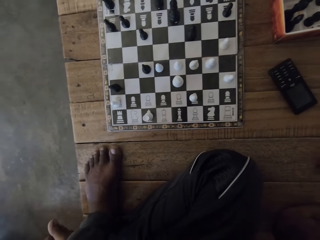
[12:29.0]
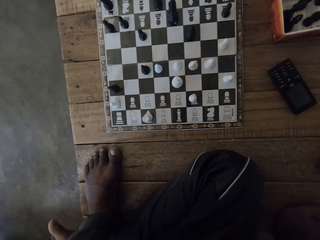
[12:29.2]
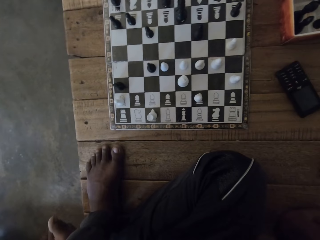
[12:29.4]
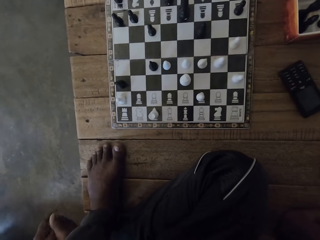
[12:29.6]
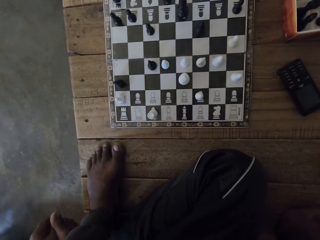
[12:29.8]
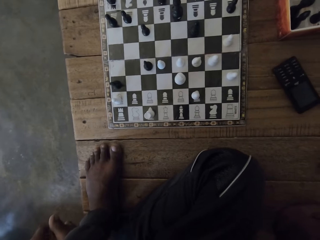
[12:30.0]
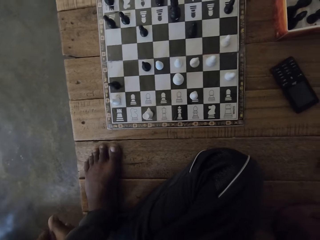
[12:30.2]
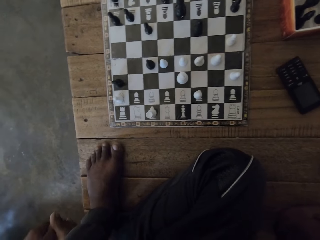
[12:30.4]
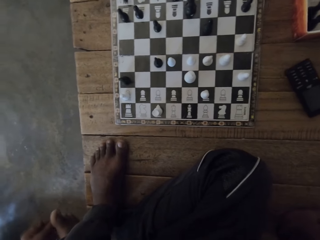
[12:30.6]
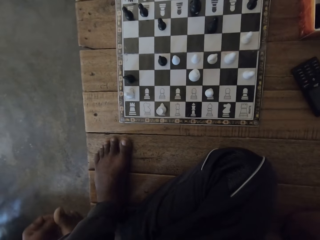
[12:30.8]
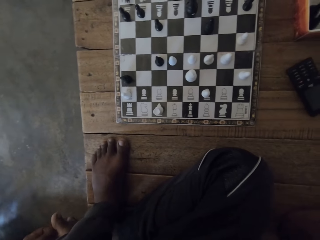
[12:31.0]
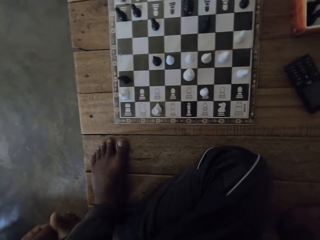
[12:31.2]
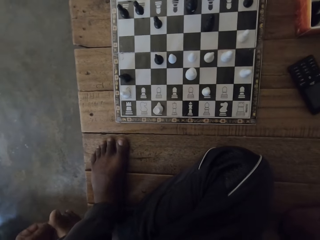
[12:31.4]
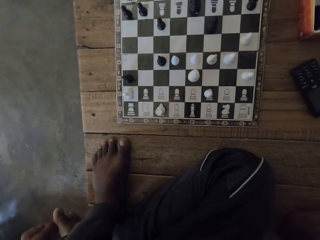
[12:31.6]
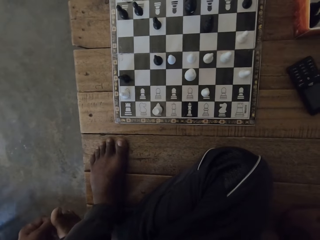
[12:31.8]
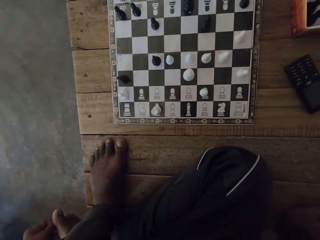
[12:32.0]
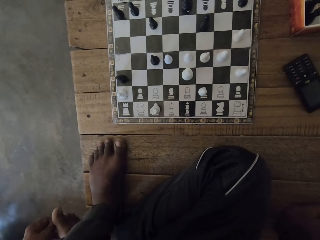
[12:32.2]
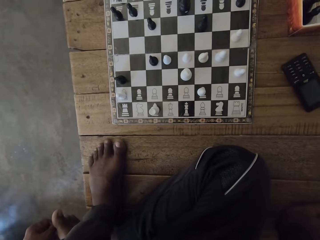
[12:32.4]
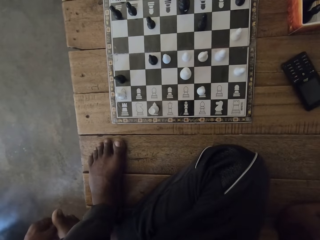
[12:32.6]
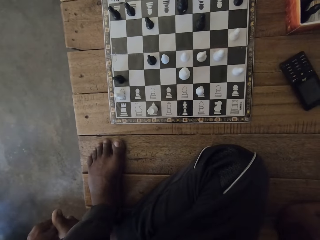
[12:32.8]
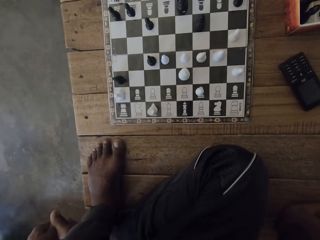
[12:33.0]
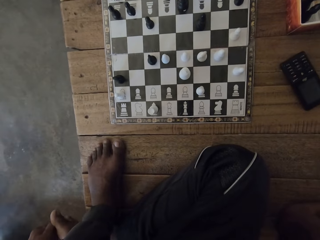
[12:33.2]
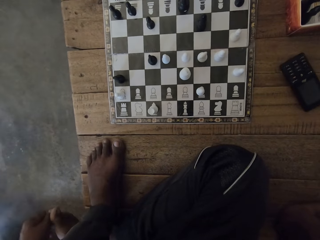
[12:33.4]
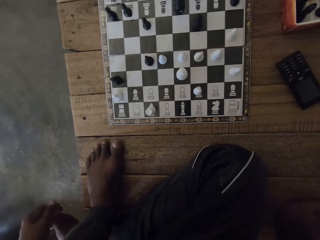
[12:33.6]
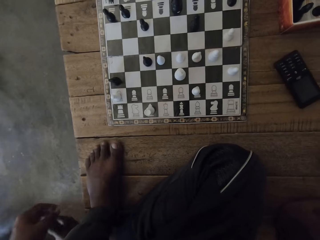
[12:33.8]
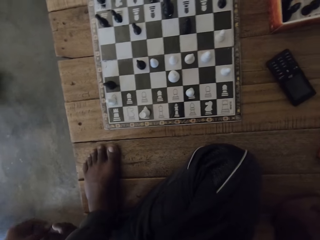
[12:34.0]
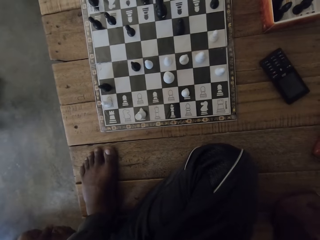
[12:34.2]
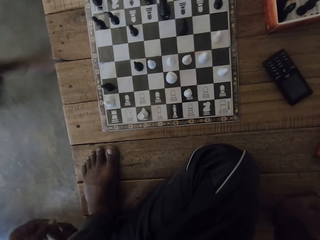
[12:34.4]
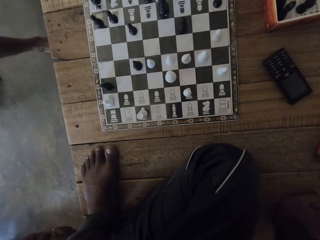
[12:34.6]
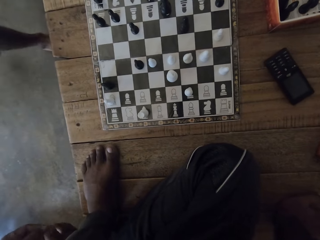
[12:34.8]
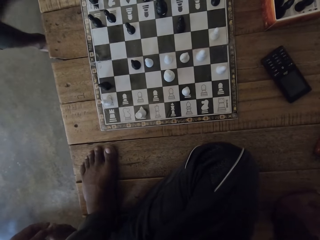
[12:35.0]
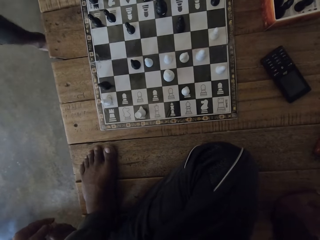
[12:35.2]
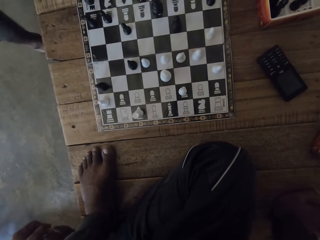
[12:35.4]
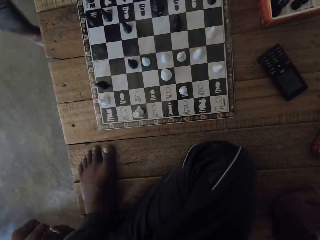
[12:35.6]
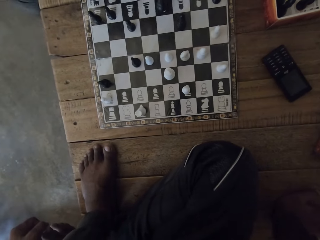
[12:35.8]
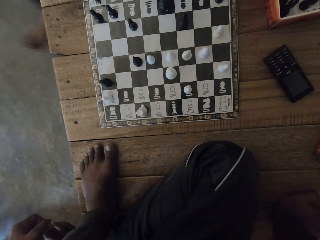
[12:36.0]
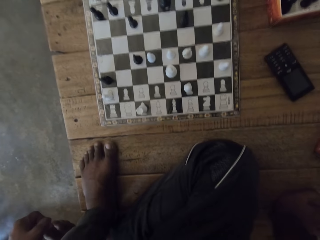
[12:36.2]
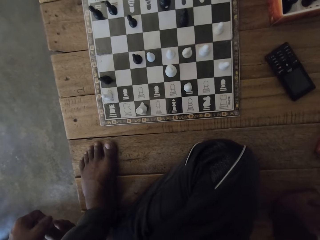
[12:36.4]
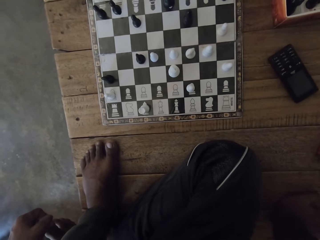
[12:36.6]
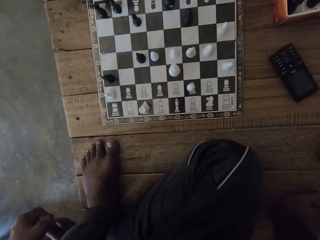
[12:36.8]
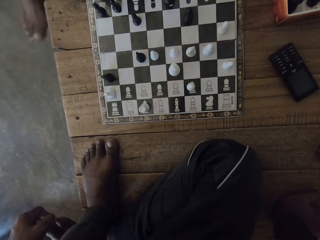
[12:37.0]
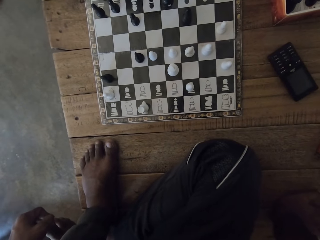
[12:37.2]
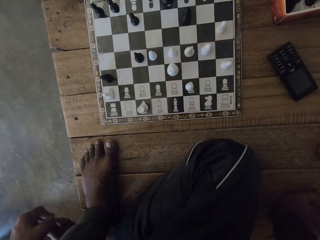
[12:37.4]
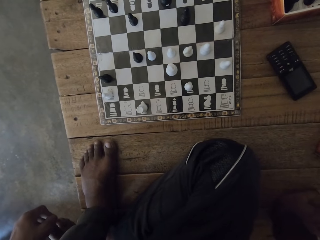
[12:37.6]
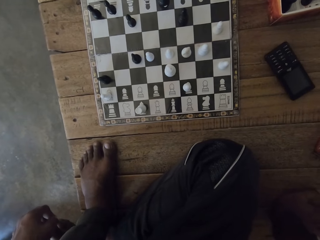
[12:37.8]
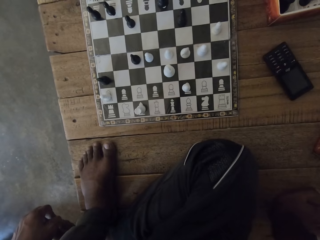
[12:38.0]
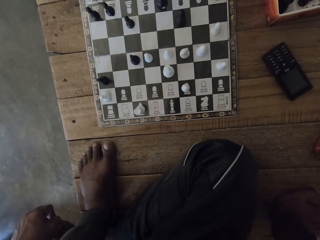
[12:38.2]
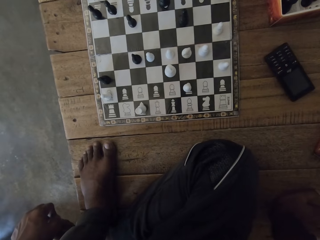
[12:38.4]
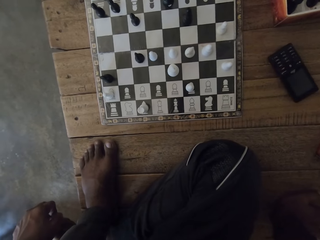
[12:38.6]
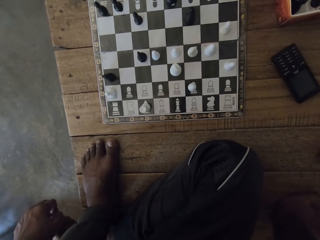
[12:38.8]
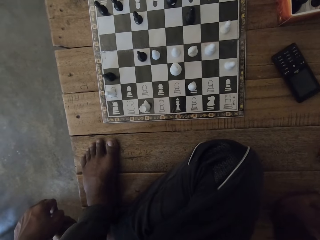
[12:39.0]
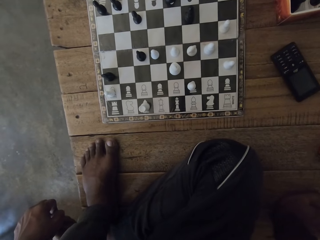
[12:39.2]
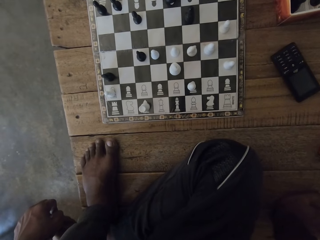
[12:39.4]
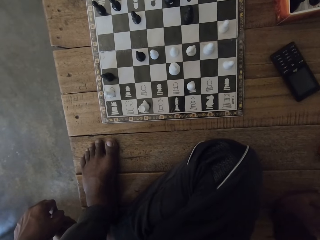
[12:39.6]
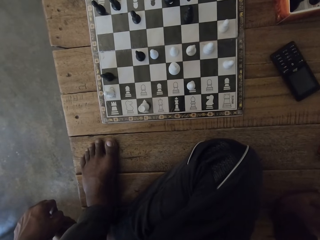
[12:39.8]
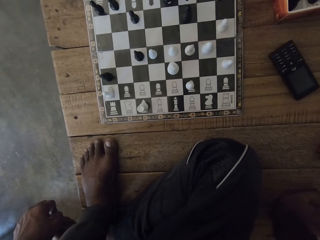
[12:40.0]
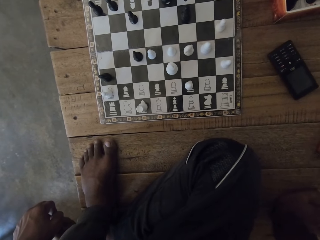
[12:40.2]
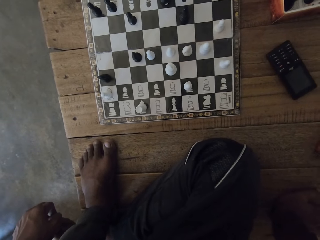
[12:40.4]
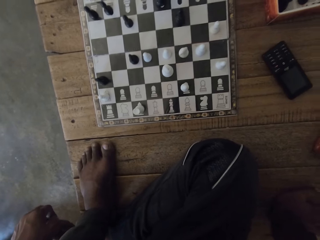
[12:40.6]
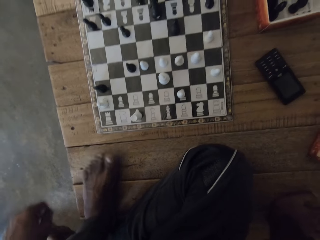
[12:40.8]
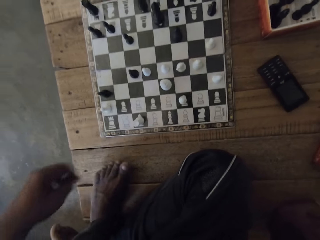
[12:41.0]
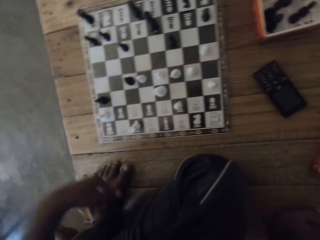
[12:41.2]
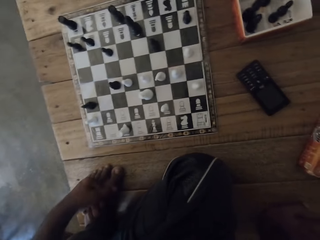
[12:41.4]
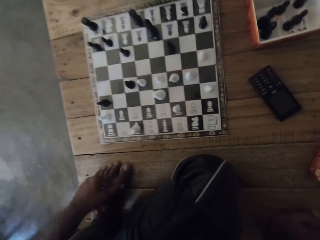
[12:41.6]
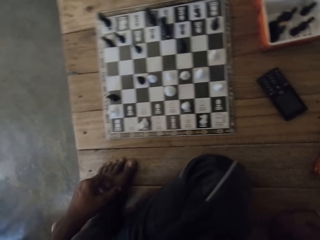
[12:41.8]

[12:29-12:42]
The man walks to the chess table and sits down. The camera wearer talks to the man. They look at the chess.

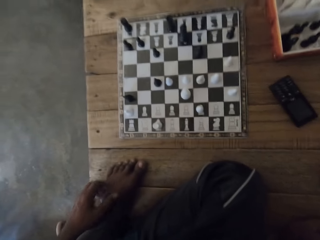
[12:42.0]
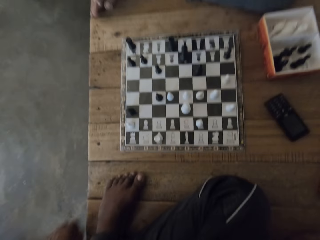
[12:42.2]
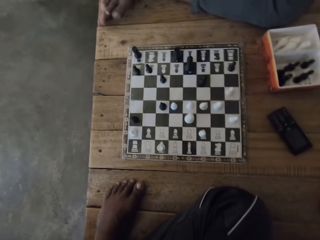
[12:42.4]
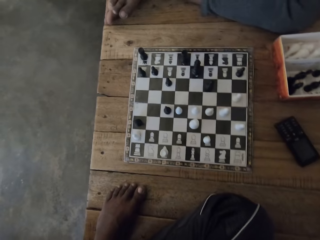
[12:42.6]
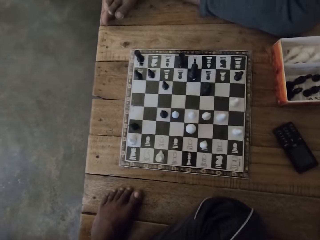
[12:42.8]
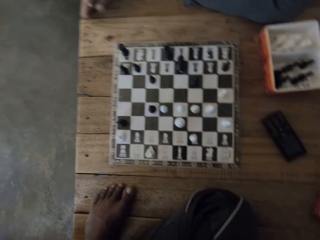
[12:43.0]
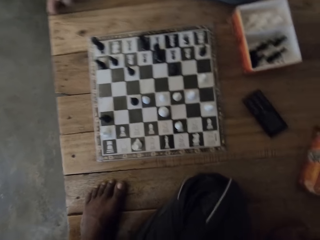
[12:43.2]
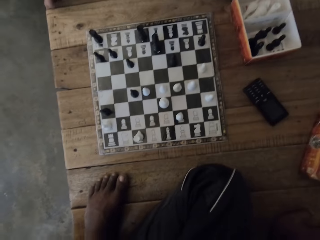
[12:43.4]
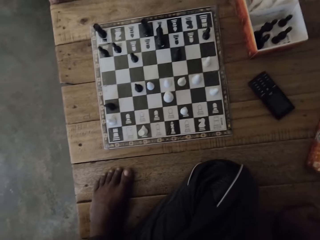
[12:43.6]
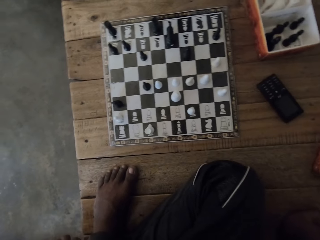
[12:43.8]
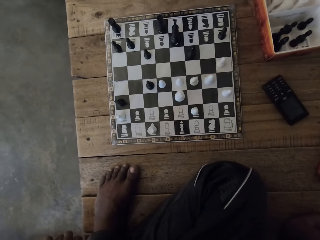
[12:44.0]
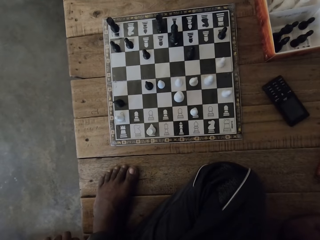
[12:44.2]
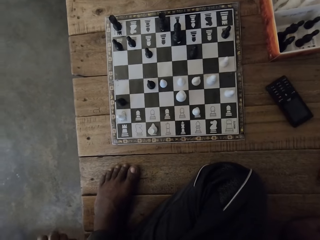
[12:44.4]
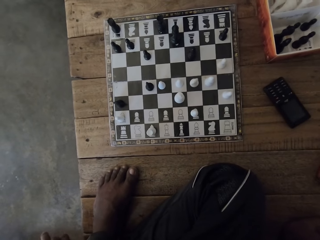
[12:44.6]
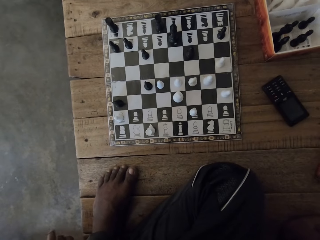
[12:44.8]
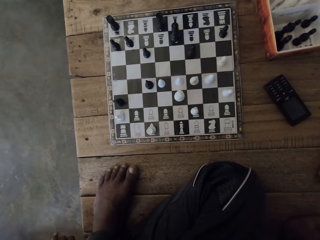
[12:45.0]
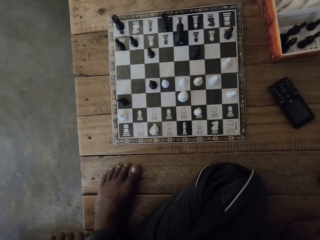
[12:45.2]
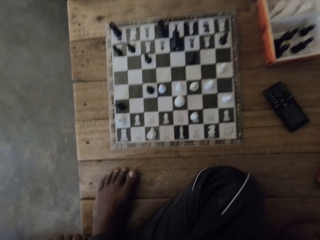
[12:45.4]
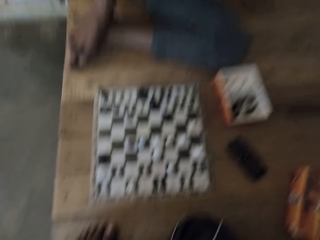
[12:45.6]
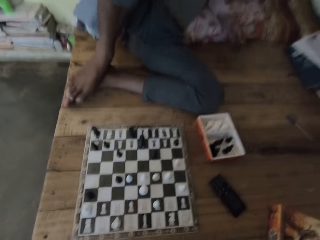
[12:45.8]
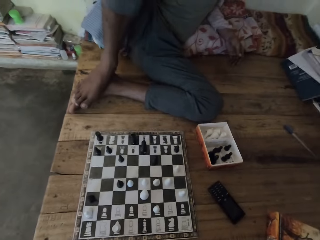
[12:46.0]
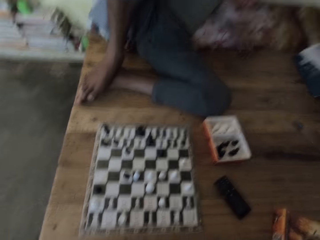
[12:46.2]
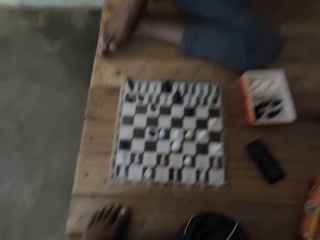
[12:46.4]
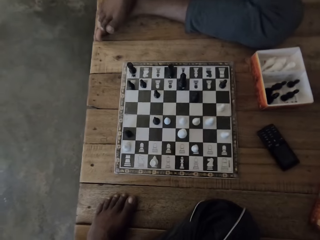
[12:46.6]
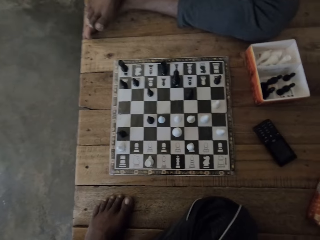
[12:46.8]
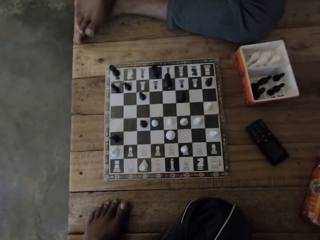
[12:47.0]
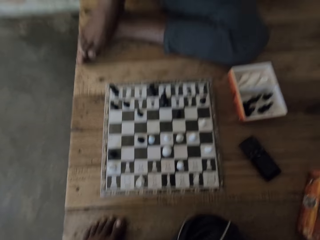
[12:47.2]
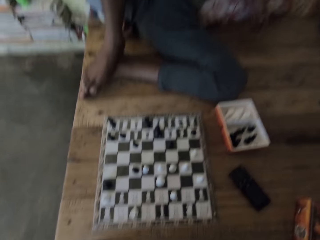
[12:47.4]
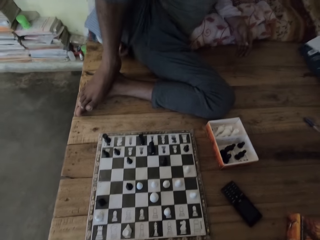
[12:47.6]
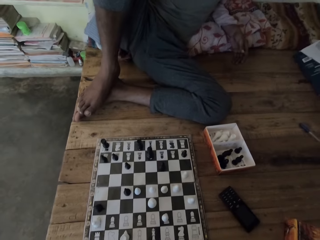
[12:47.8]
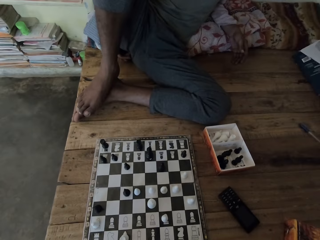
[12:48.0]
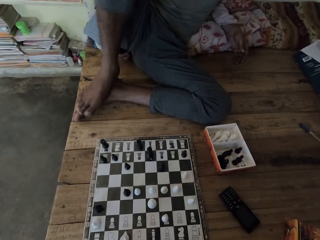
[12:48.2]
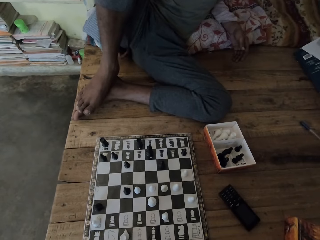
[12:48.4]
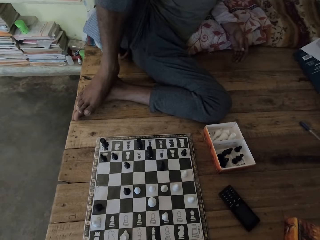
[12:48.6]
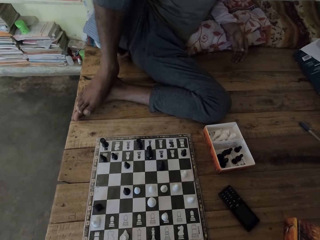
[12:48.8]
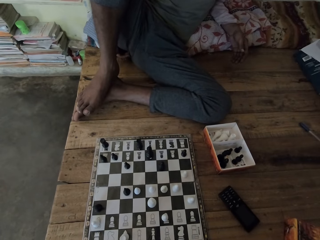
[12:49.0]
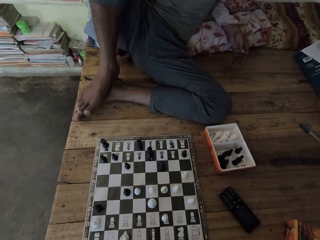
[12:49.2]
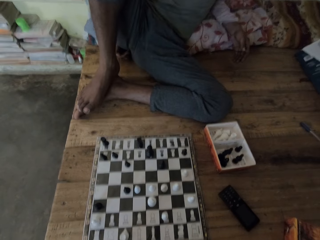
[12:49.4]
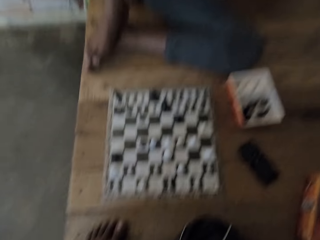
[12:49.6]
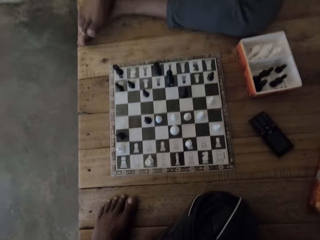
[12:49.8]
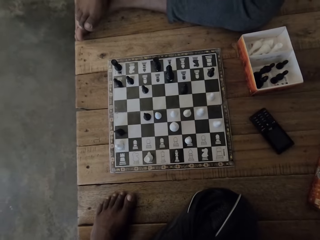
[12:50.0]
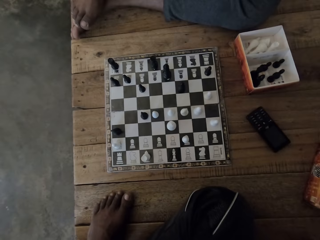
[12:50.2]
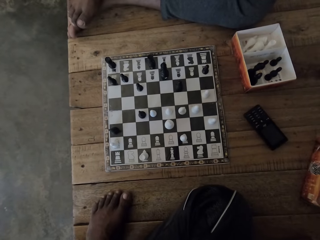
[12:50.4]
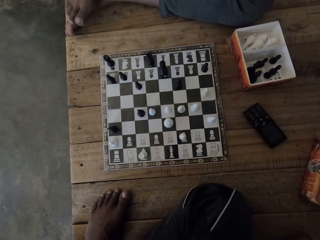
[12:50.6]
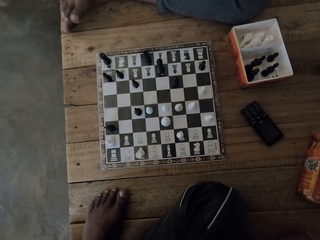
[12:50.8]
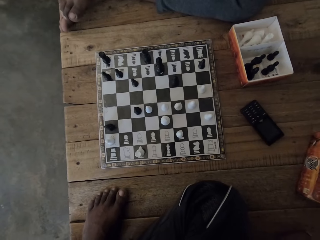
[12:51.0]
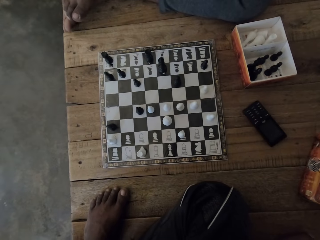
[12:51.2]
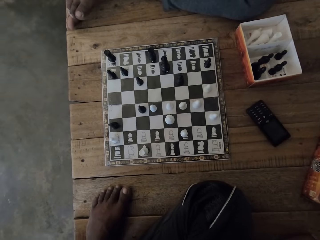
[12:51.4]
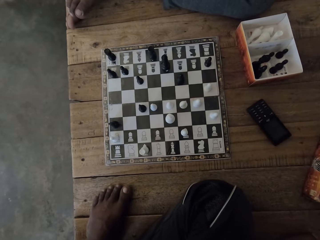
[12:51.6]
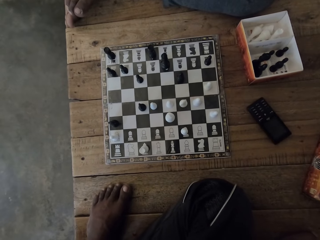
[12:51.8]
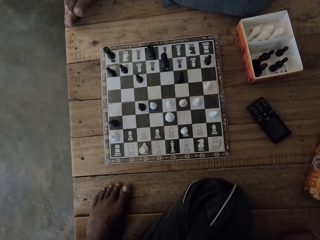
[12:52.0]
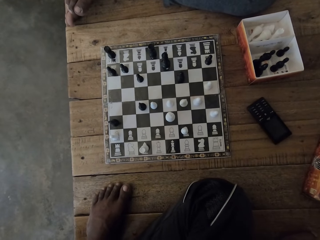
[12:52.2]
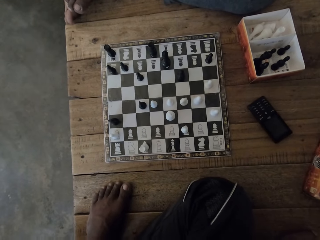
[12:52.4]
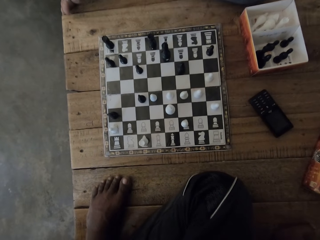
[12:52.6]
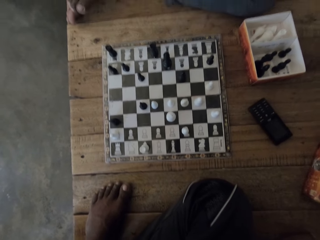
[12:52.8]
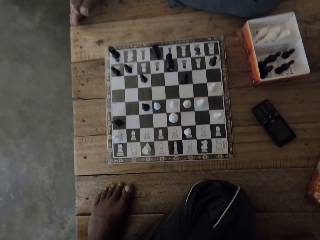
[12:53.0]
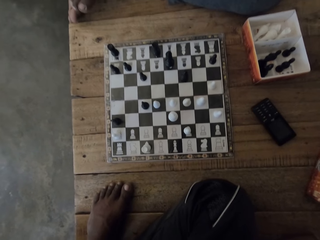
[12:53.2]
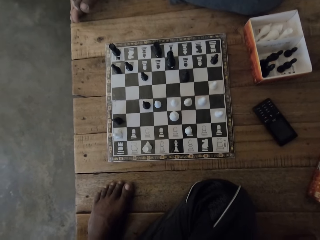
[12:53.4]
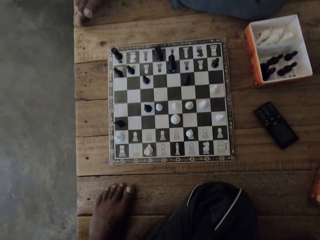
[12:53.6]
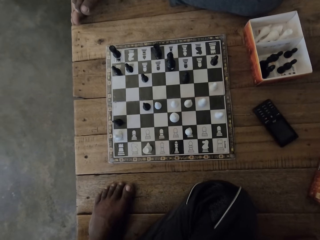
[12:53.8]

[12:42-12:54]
The camera wearer looks around.
